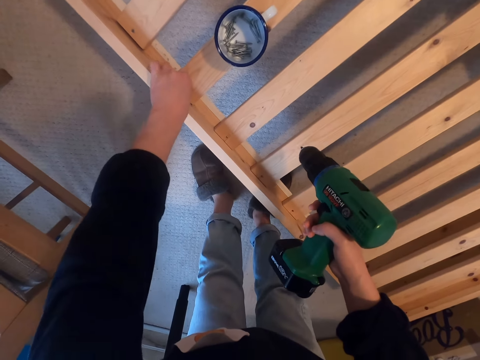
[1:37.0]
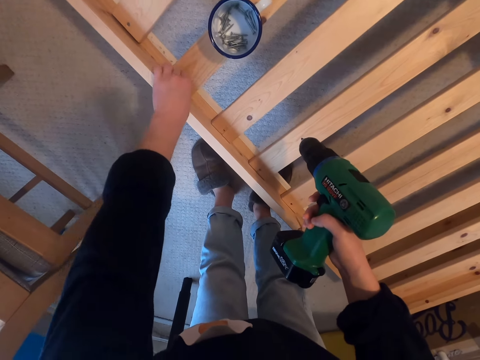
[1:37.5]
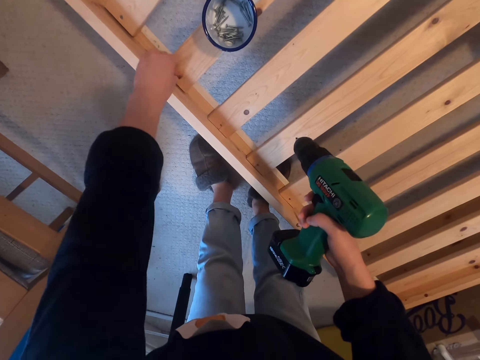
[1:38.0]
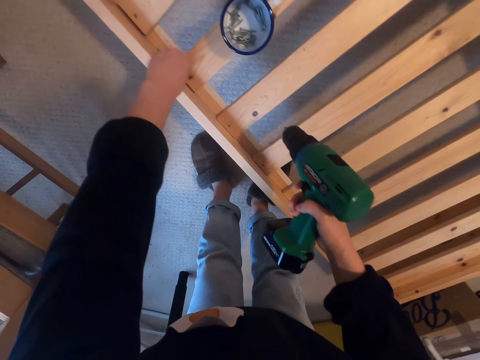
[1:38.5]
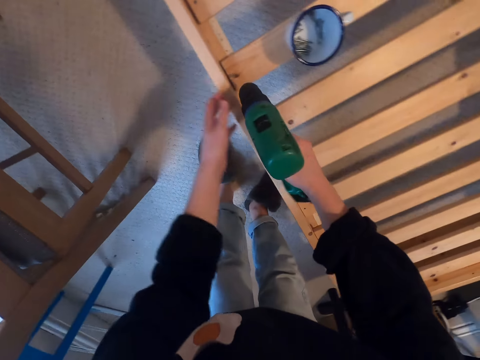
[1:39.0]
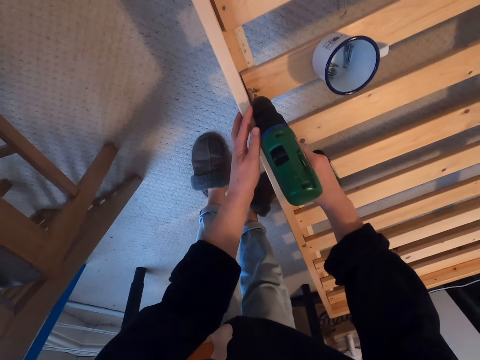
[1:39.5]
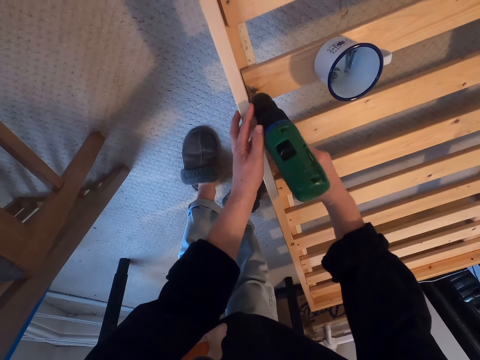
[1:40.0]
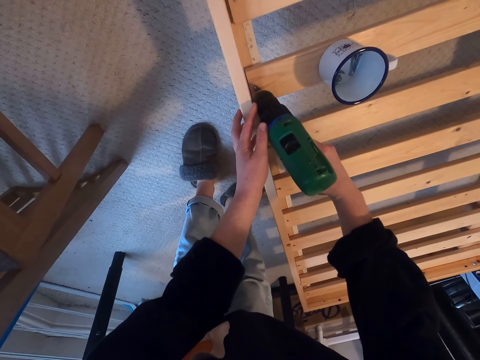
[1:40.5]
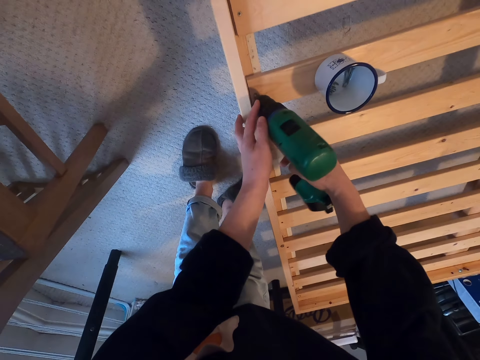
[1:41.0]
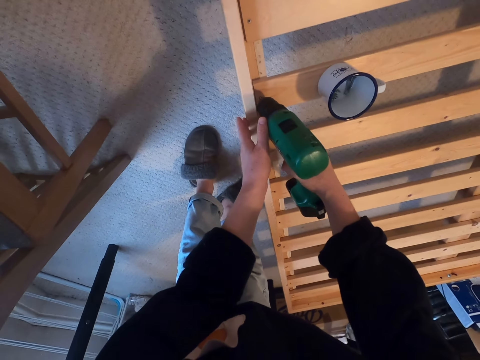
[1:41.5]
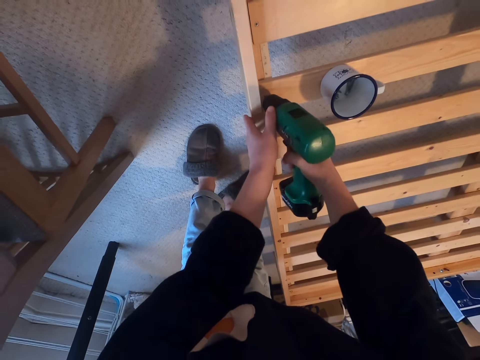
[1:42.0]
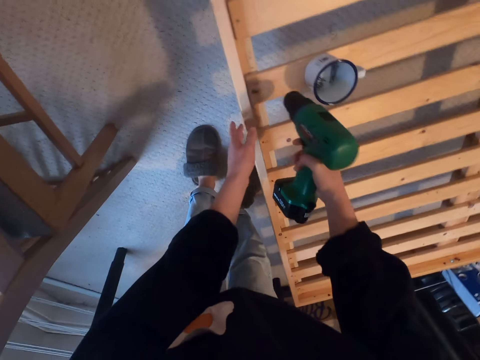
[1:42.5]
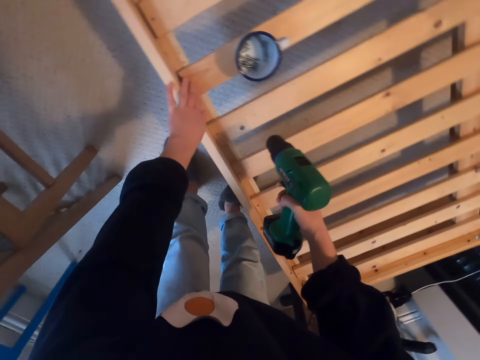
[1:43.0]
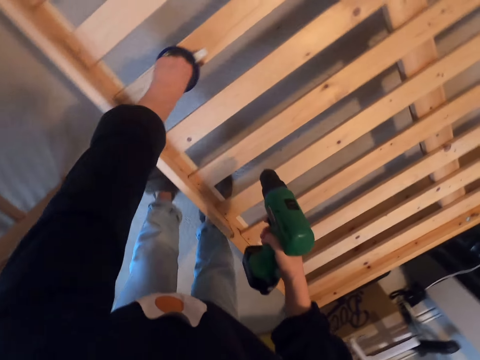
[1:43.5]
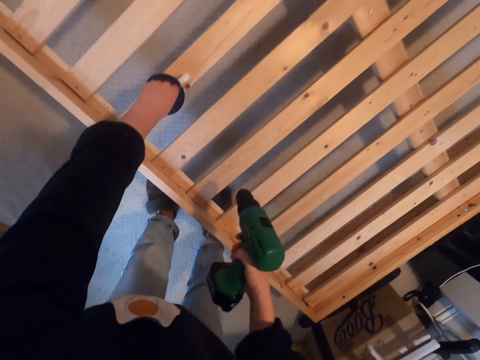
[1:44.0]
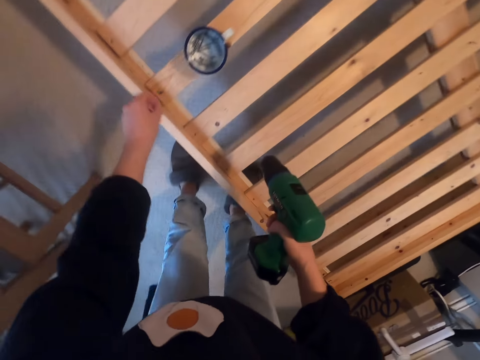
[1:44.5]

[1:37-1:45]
The camera wearer drills the screw into the wood. They pick a screw.

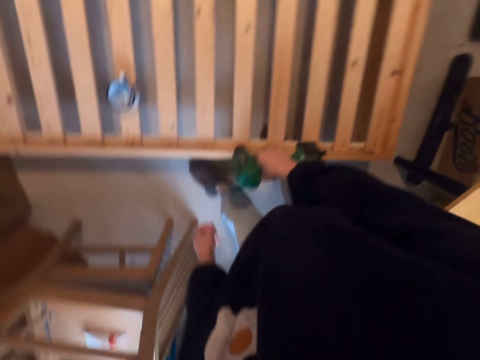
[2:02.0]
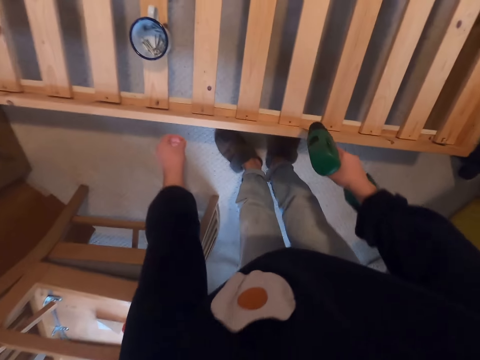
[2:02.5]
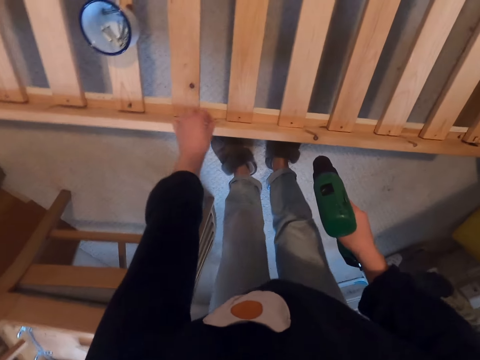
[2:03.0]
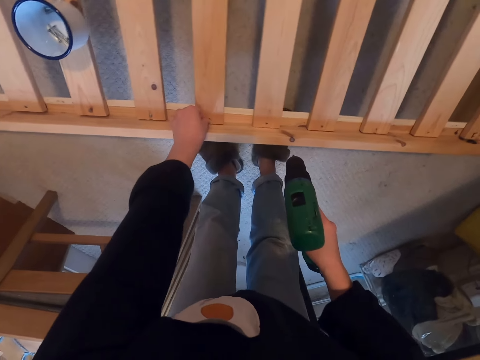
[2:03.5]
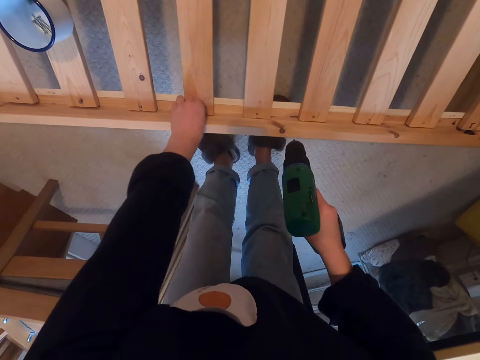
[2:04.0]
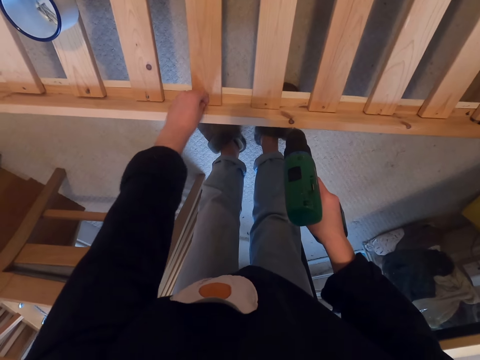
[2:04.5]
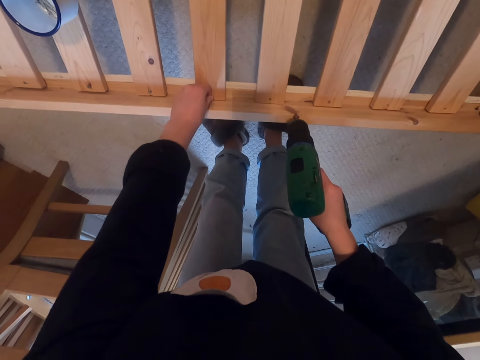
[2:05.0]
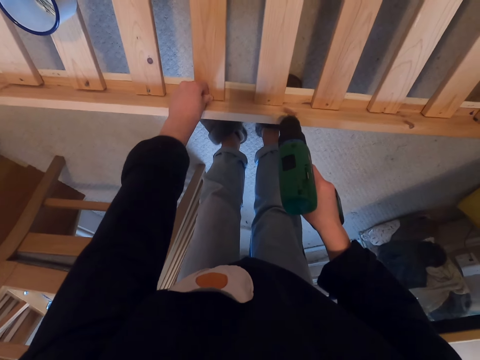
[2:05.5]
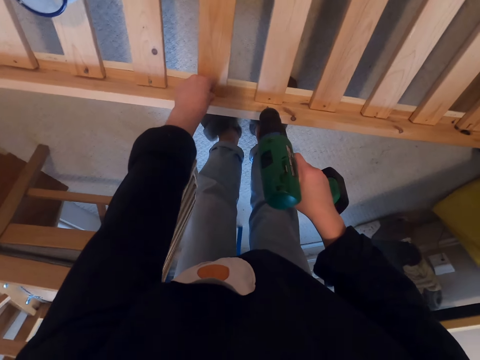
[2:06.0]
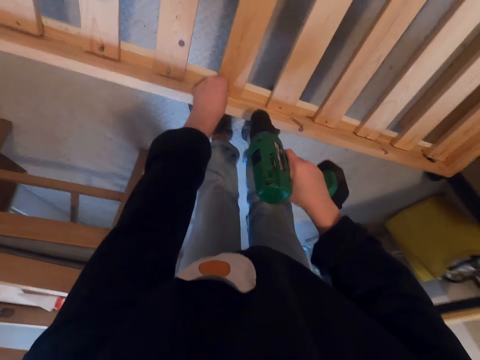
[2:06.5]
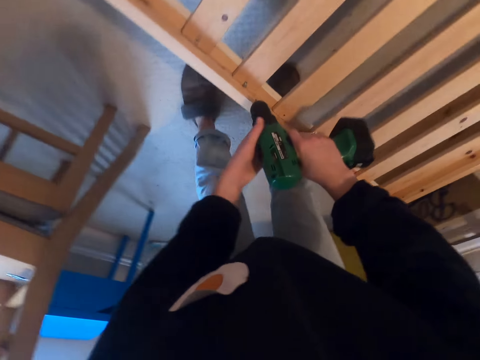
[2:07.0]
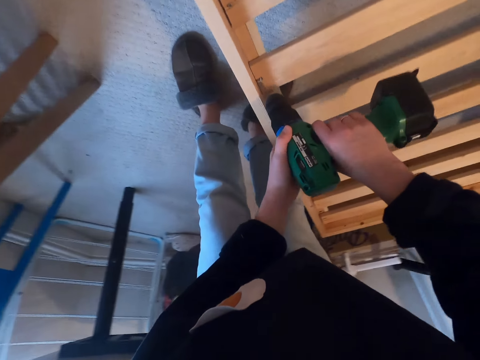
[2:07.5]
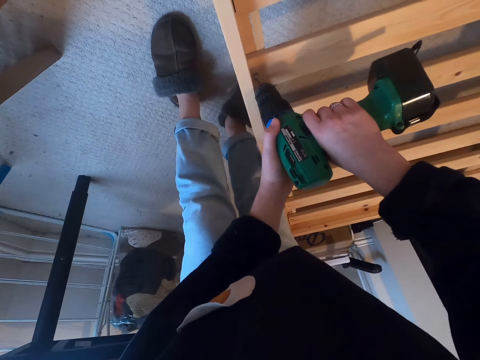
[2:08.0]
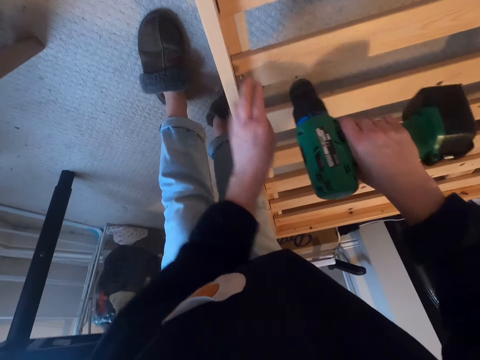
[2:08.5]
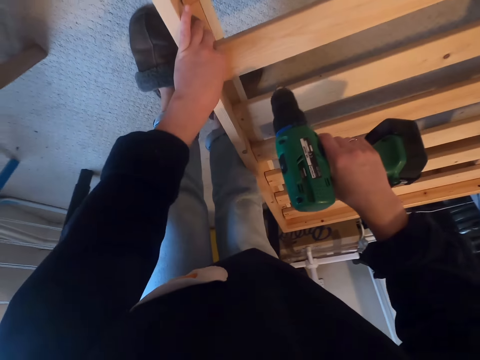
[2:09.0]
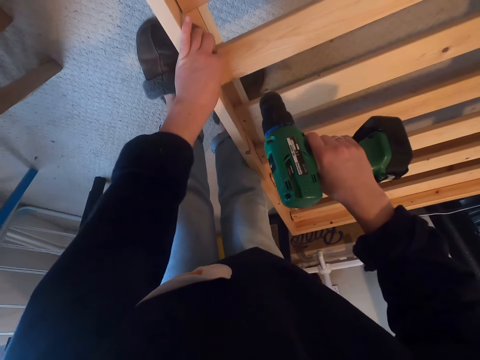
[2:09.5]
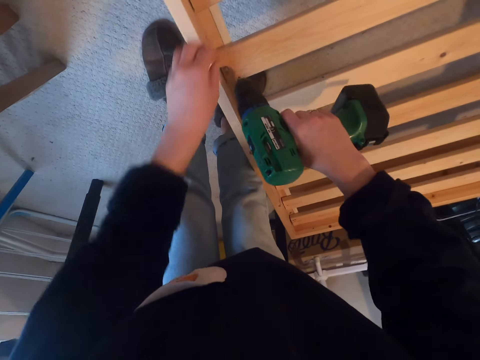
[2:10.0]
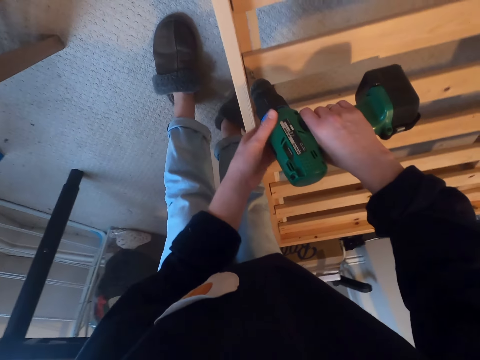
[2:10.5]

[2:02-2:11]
The camera wearer drills in the screw.

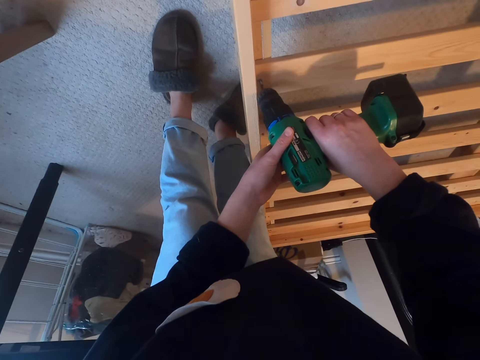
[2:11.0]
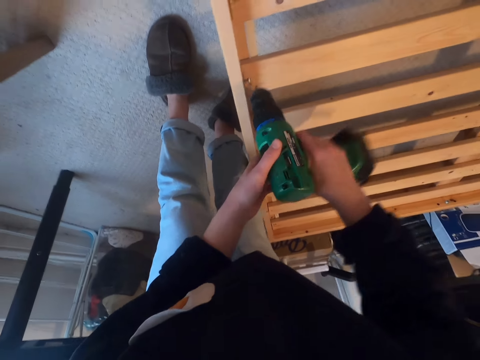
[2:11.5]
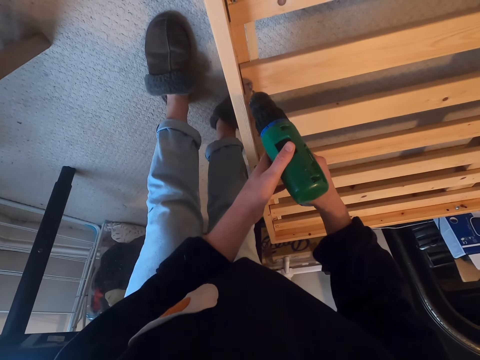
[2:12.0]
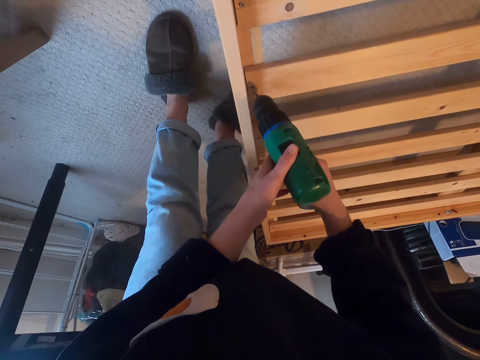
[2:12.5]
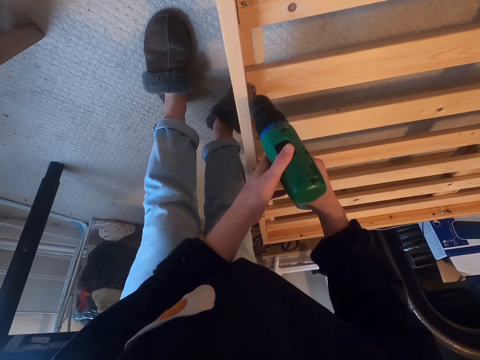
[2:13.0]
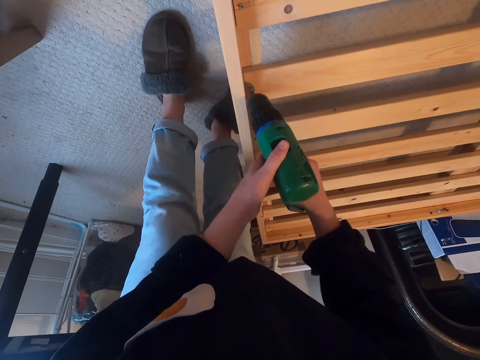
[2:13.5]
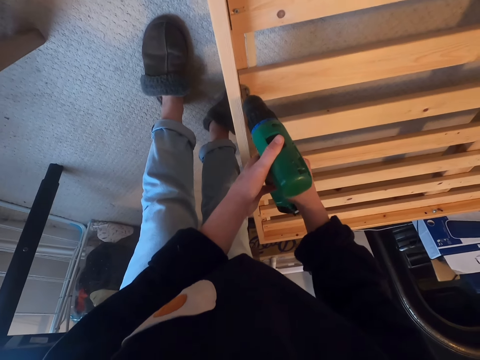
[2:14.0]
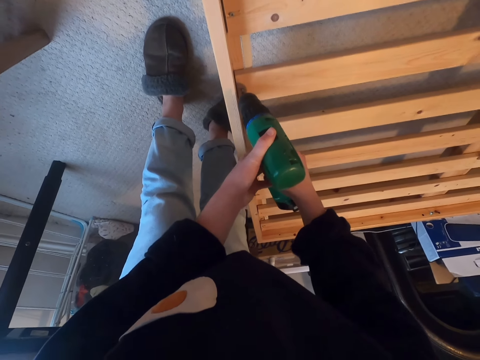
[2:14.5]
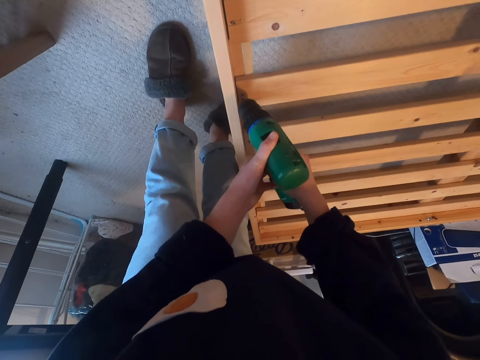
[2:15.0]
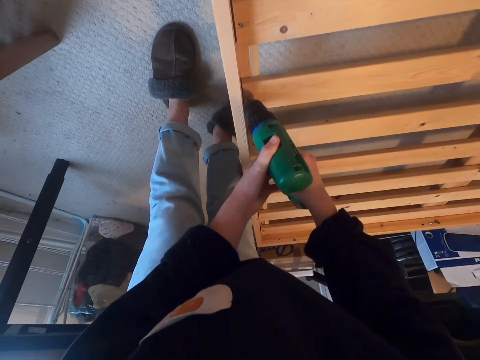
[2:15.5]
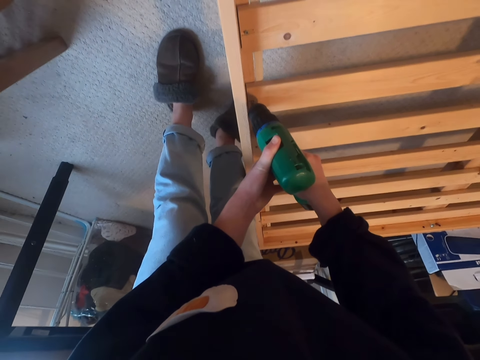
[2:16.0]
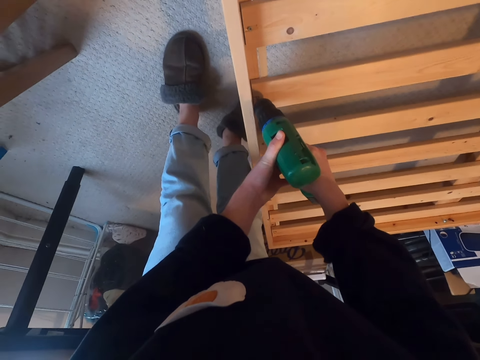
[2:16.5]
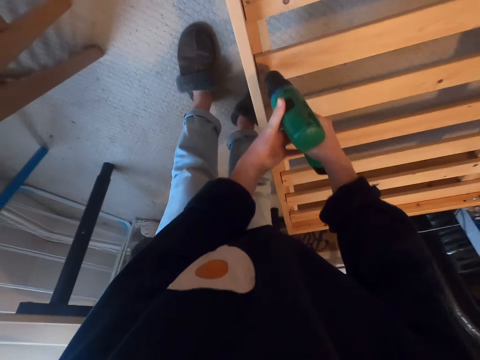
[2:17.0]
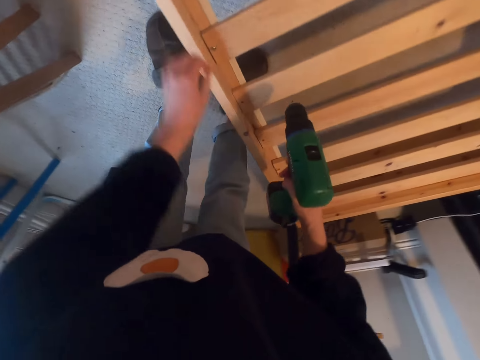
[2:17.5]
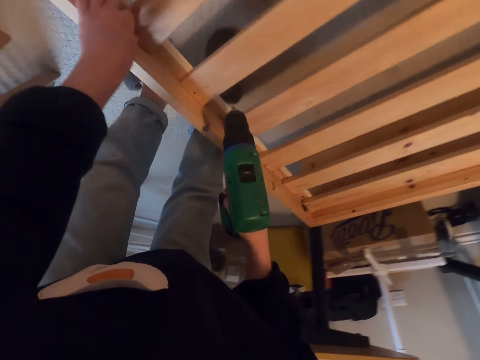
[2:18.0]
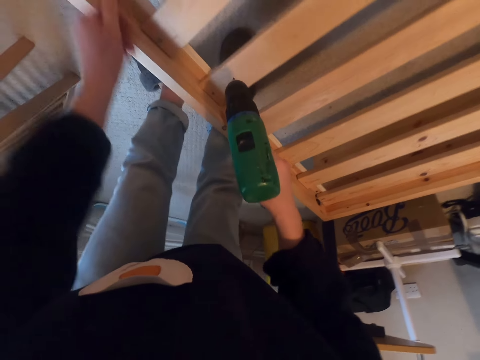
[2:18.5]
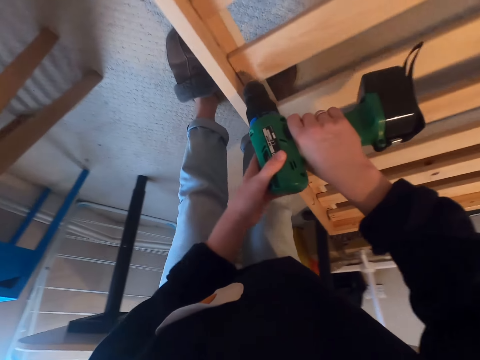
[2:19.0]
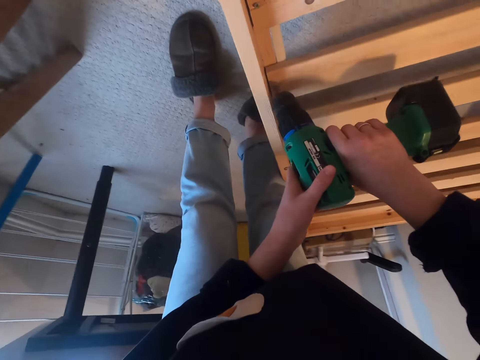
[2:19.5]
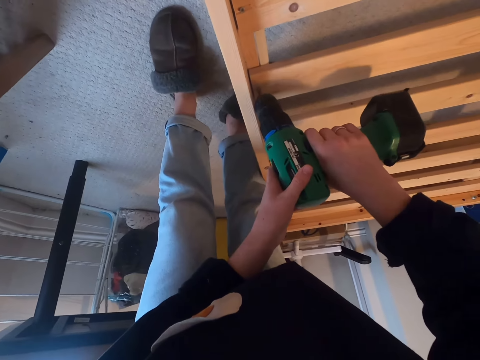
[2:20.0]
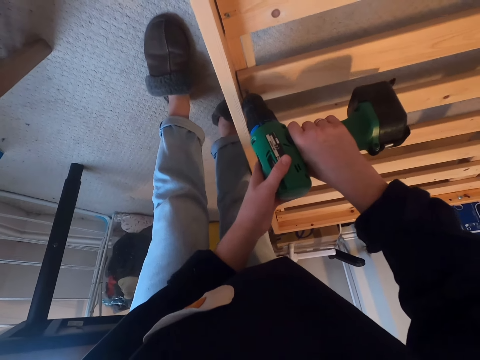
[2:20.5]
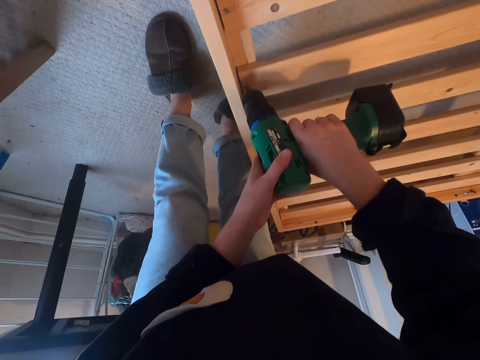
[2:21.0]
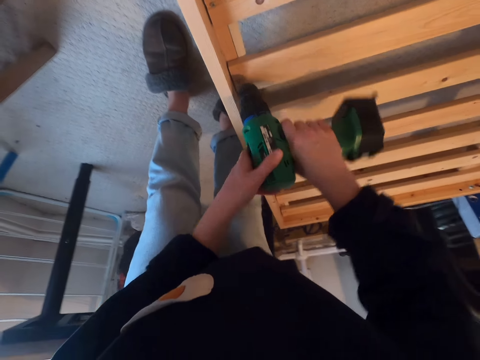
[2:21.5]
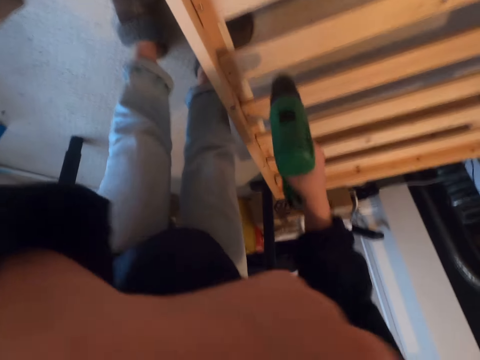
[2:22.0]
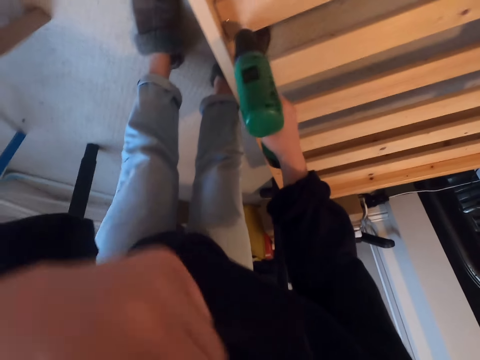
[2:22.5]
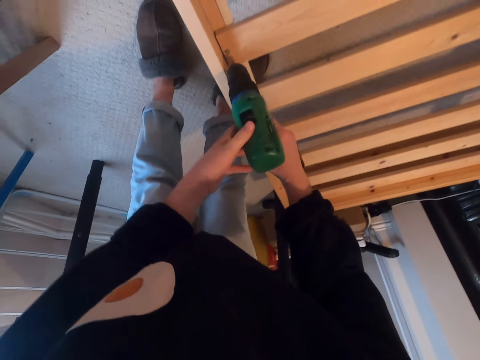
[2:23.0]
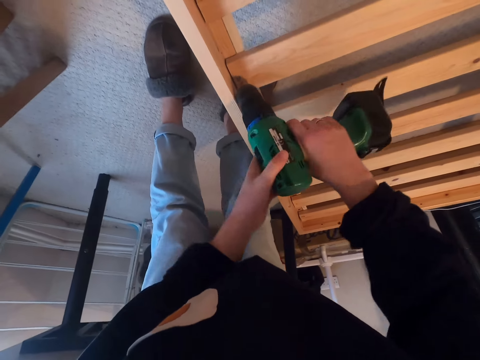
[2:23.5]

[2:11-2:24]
The camera wearer drills the screw into the wood. He lifts his hand.
